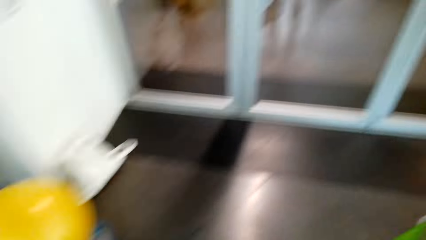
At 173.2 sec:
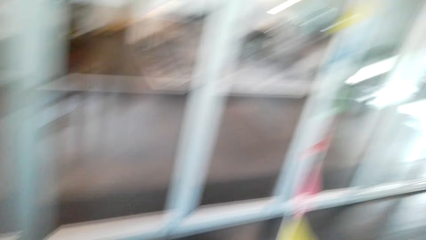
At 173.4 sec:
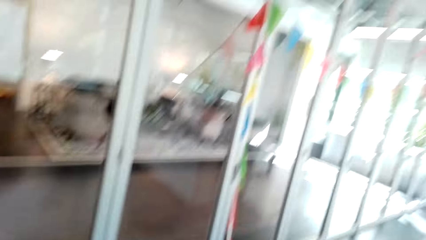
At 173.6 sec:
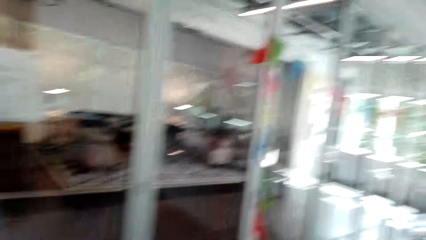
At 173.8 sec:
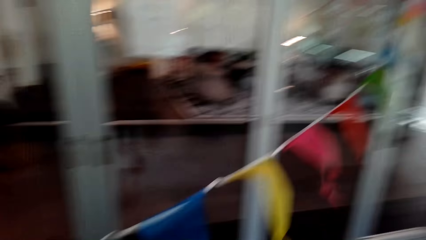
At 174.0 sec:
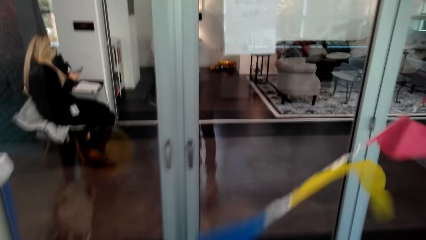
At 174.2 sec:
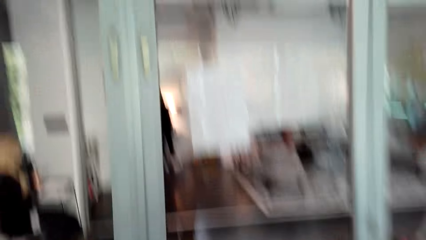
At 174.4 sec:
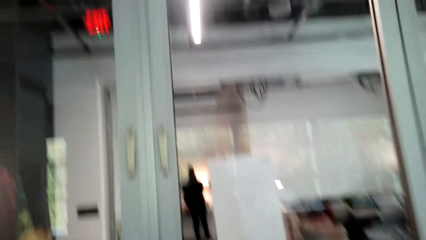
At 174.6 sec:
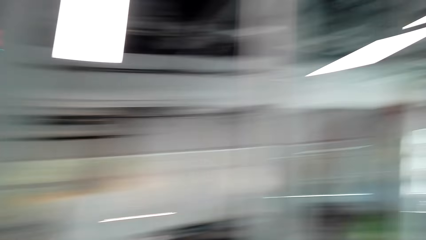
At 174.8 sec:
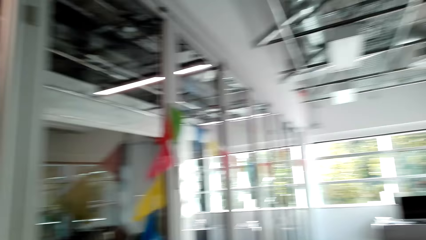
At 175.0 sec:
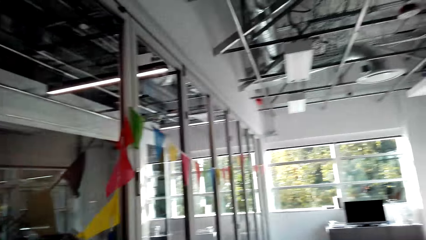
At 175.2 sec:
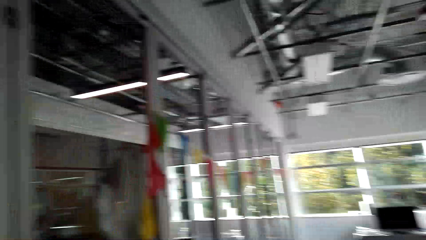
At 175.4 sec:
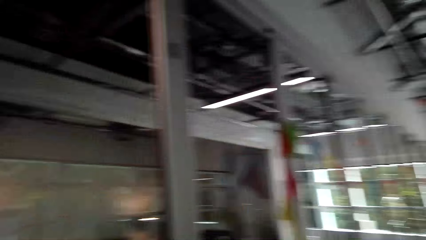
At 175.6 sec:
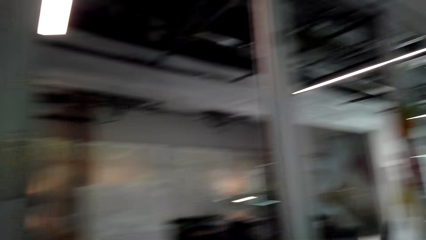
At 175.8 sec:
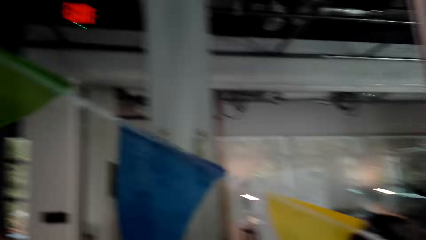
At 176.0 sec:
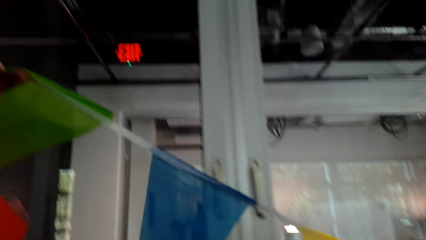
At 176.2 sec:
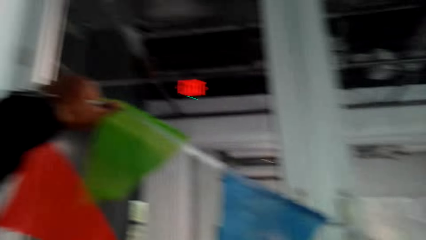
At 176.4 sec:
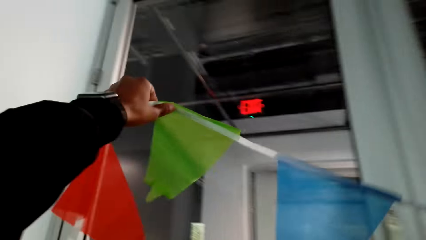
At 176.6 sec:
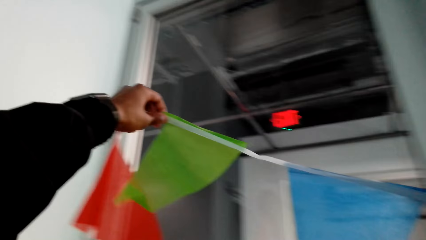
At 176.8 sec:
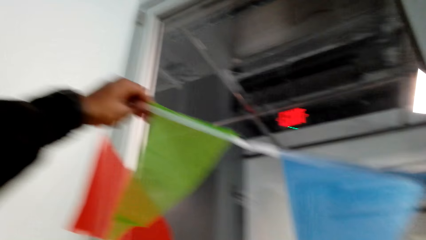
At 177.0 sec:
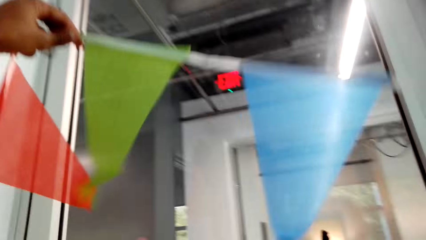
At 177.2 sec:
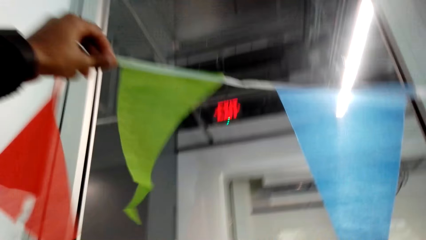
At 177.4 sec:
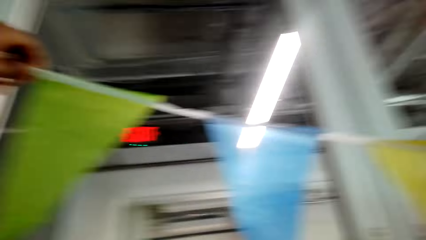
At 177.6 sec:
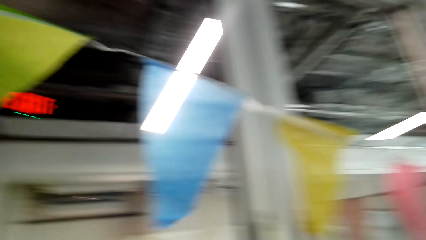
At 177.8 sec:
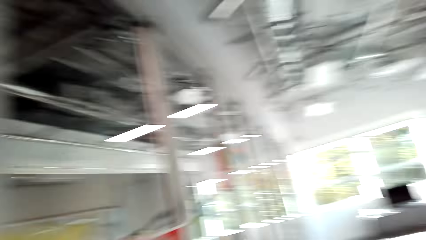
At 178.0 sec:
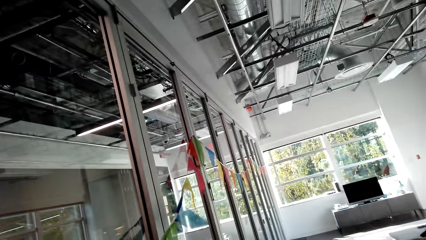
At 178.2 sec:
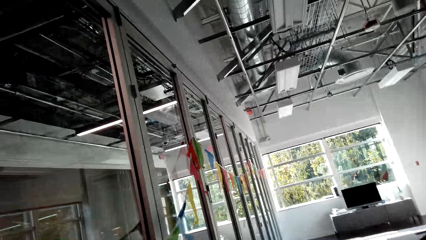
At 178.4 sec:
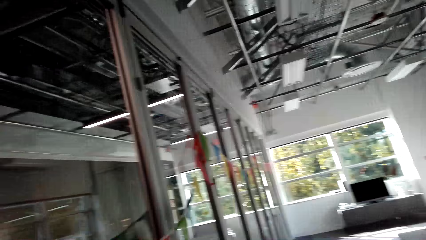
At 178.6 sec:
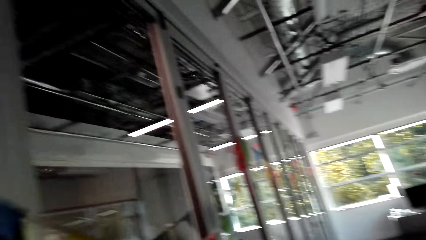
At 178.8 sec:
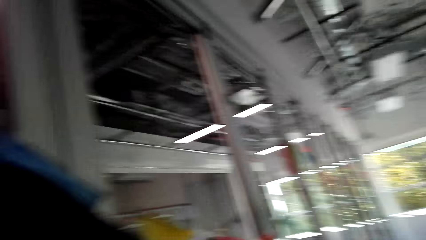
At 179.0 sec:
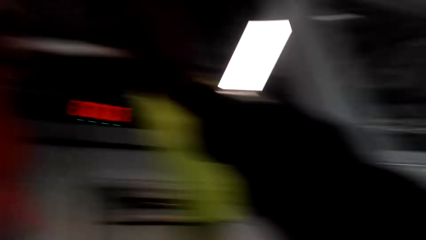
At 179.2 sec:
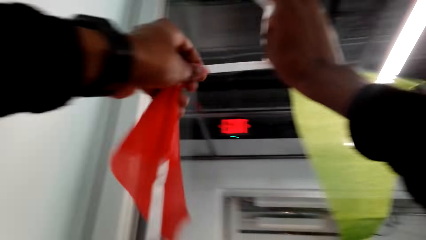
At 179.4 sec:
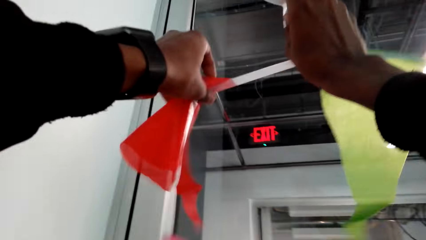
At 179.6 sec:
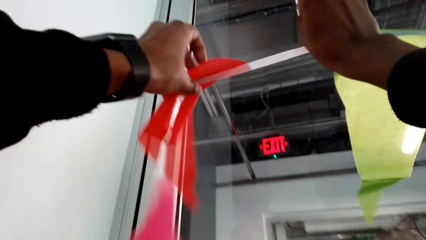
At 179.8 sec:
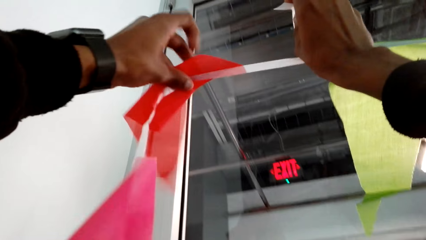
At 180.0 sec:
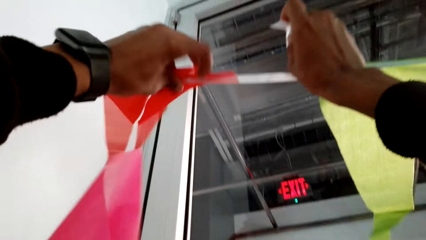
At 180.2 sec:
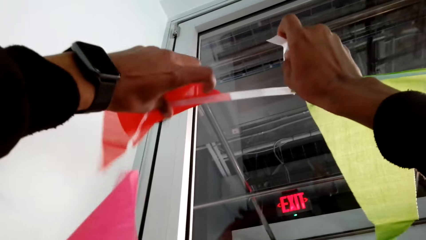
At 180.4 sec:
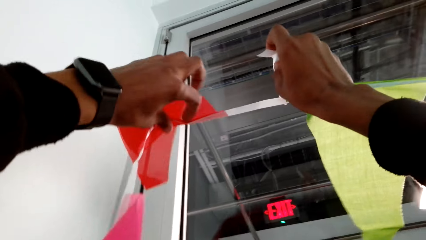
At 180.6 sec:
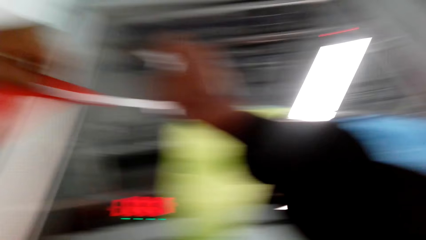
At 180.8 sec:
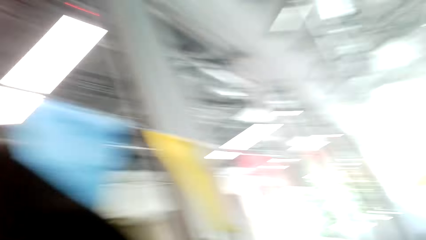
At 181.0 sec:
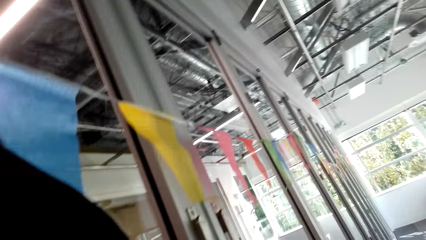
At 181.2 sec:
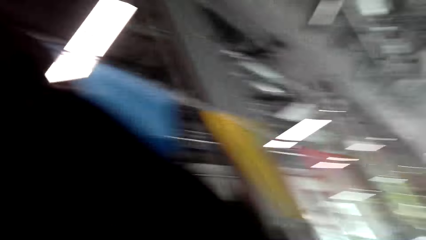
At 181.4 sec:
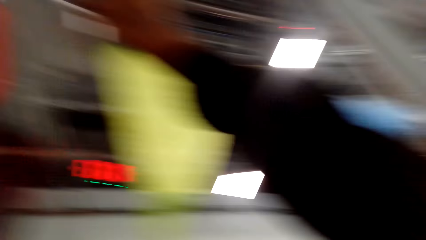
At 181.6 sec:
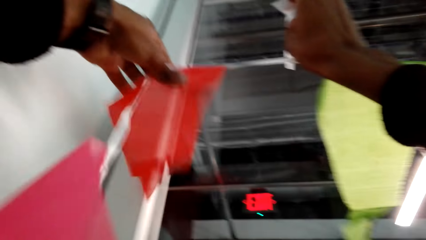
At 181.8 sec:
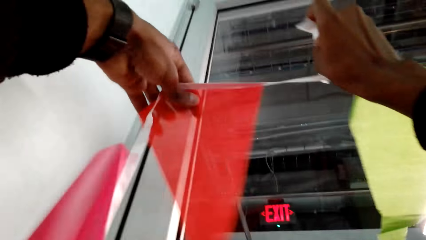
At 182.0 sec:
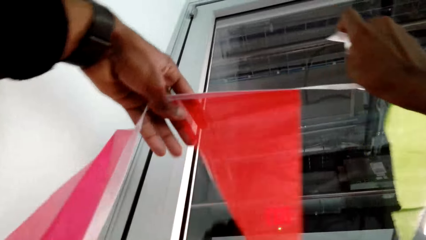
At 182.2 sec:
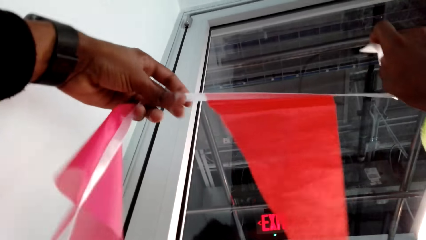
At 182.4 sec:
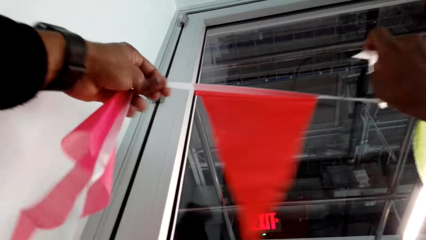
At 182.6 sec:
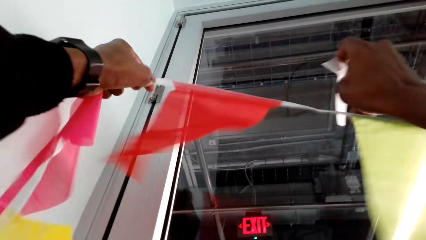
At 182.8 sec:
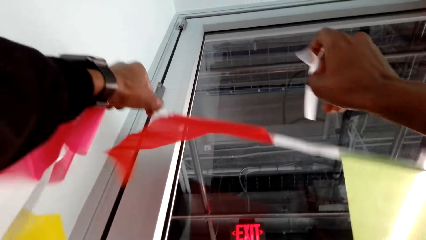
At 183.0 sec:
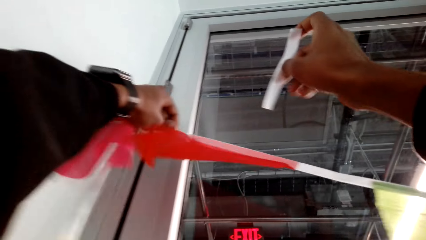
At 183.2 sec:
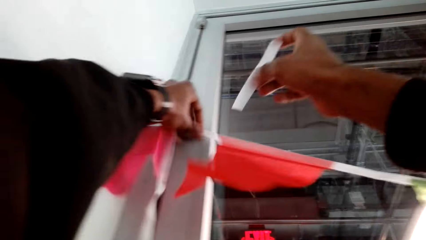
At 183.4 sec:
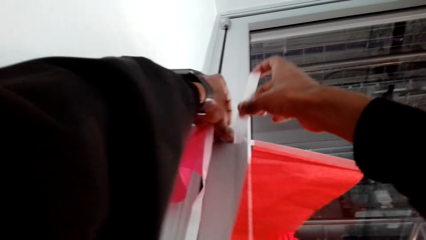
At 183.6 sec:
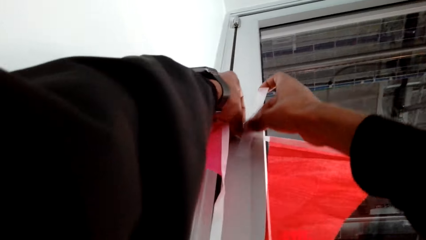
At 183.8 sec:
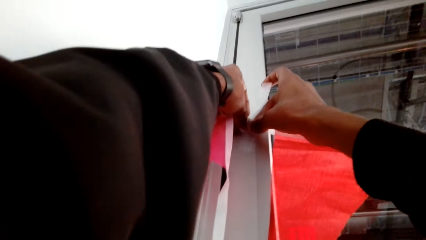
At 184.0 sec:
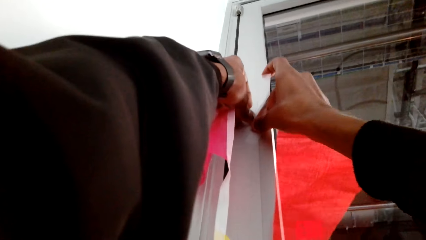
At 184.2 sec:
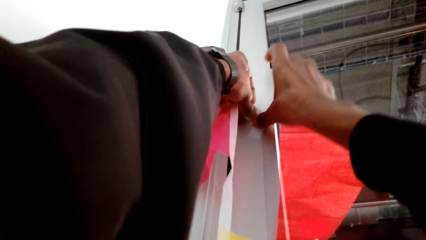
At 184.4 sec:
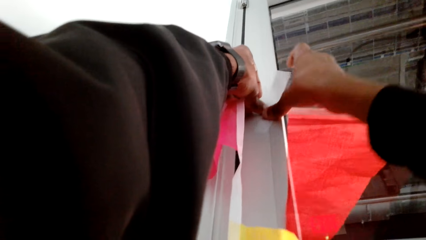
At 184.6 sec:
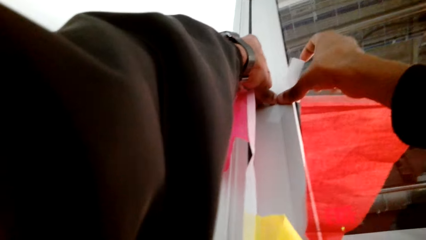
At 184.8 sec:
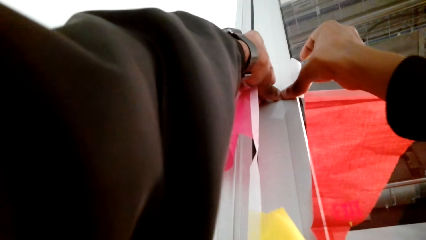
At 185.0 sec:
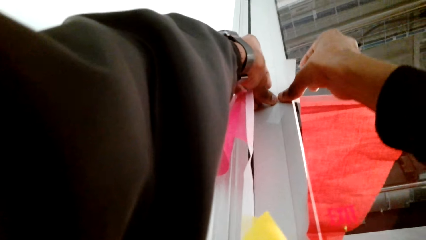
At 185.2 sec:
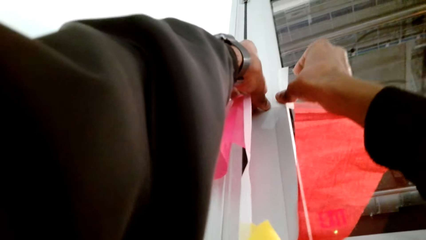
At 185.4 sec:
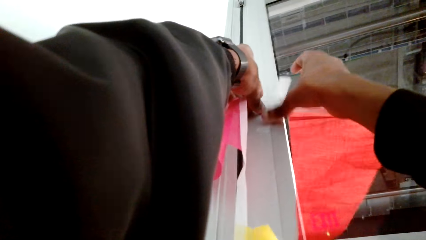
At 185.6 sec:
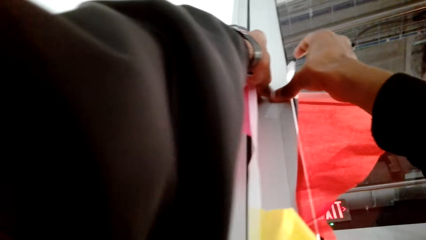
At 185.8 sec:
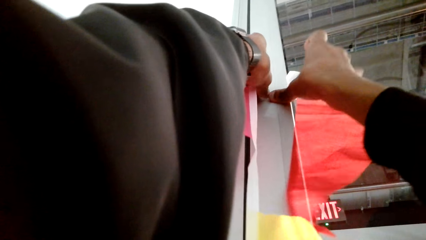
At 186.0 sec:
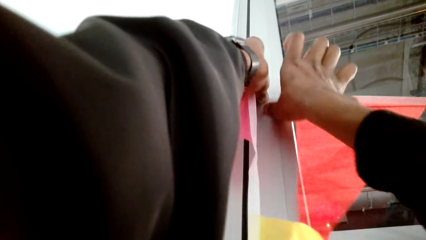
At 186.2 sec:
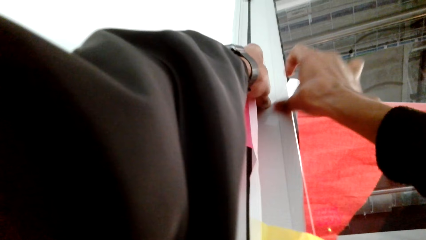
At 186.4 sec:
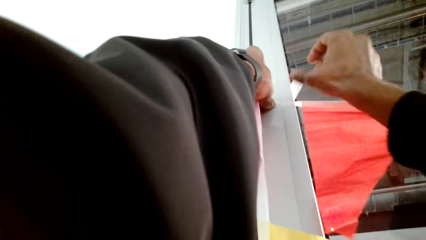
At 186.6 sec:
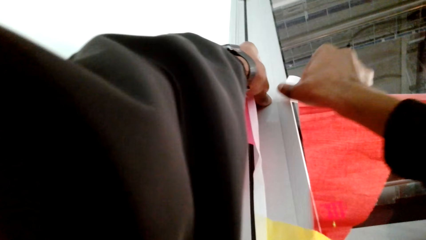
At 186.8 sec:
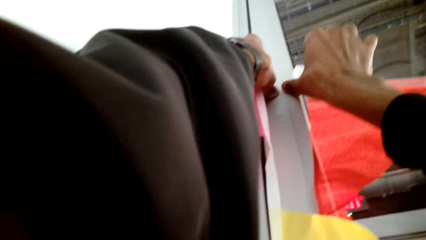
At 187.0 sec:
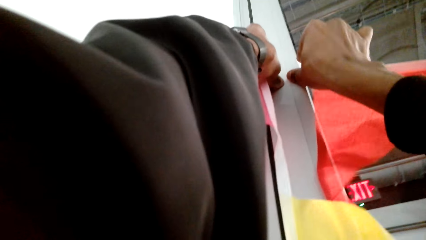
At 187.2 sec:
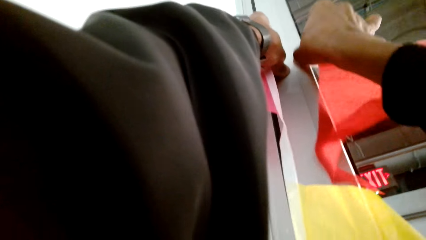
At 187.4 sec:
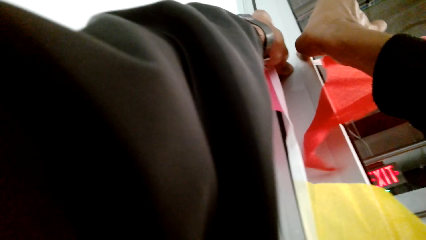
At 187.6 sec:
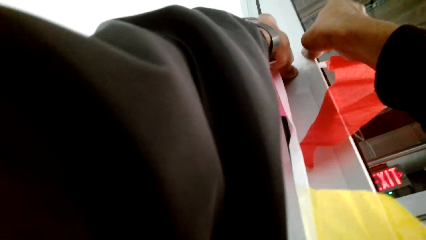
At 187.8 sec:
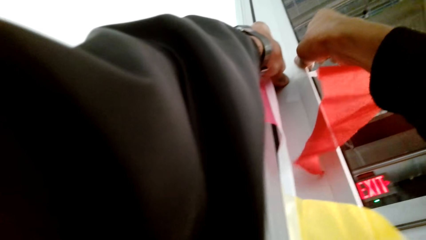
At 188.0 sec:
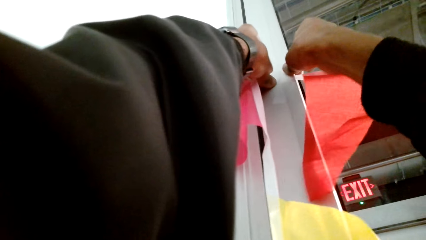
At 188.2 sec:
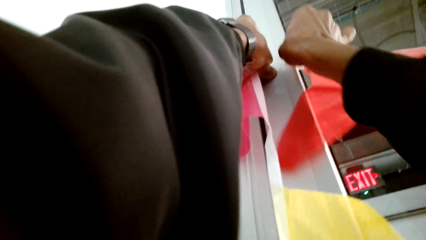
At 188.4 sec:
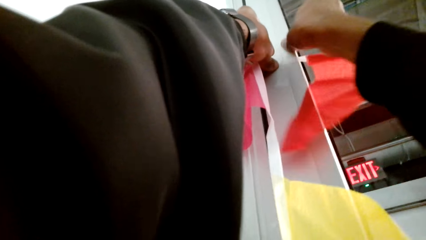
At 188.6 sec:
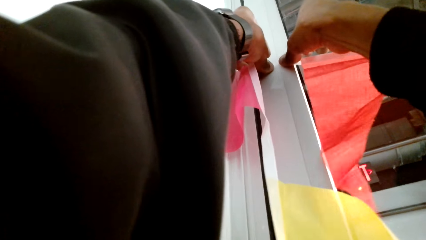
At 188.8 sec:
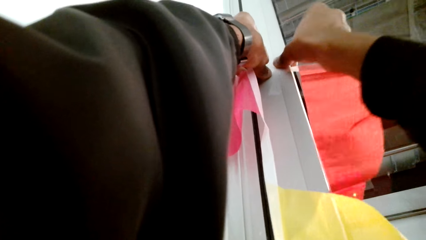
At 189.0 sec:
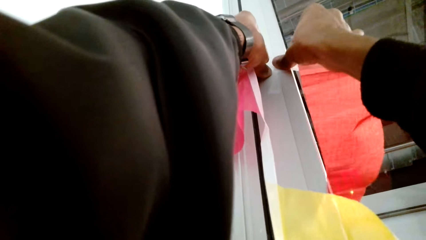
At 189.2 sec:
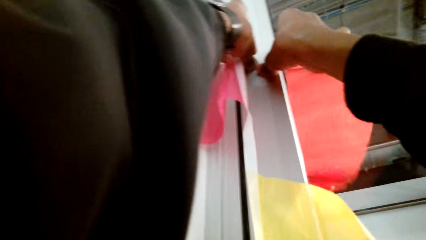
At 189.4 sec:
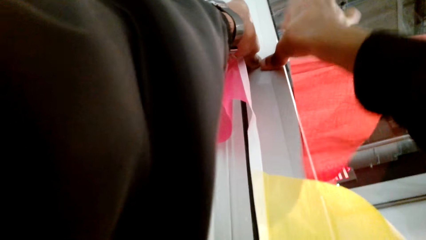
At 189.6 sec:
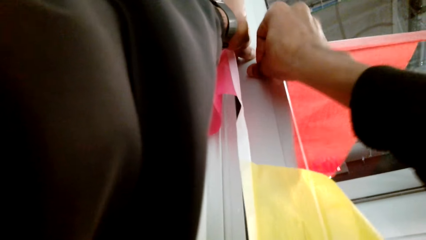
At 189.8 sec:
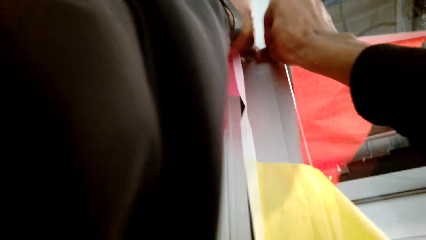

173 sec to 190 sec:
The camera wearer lifts up the decoration. They stick the decorations on the wall with the sellotape.
